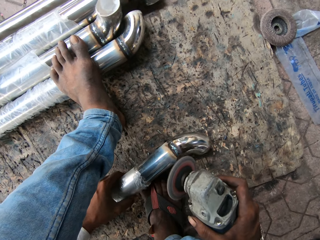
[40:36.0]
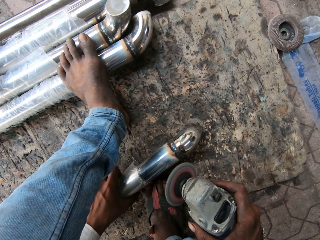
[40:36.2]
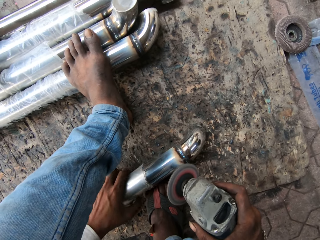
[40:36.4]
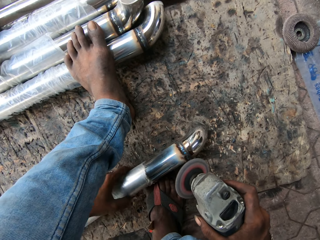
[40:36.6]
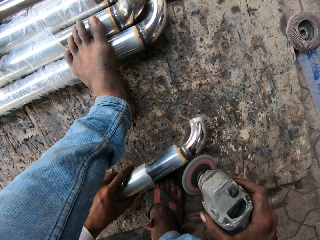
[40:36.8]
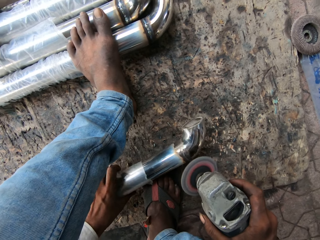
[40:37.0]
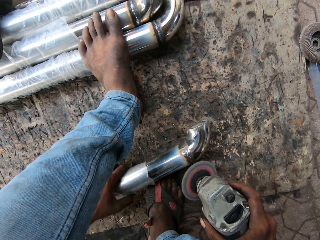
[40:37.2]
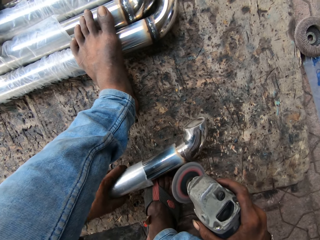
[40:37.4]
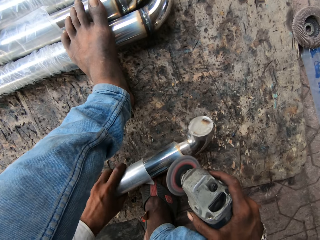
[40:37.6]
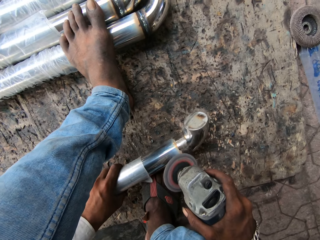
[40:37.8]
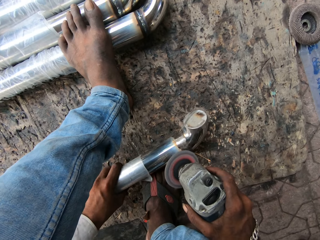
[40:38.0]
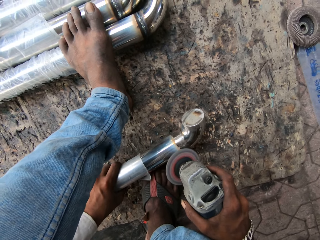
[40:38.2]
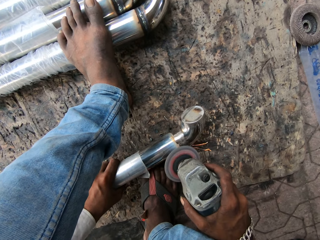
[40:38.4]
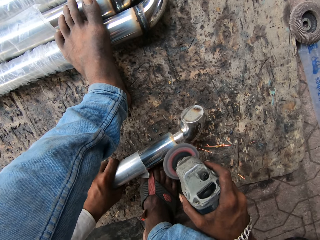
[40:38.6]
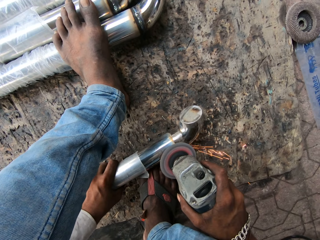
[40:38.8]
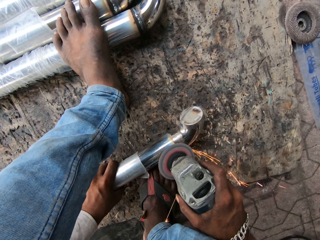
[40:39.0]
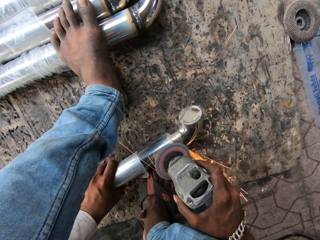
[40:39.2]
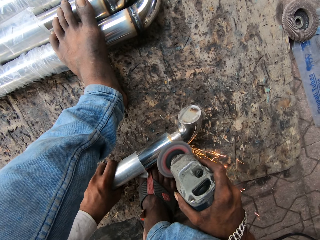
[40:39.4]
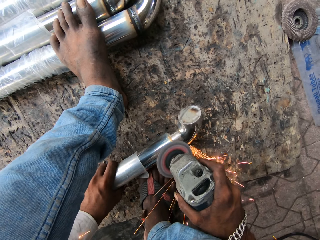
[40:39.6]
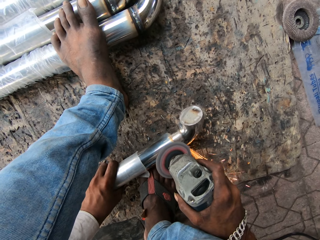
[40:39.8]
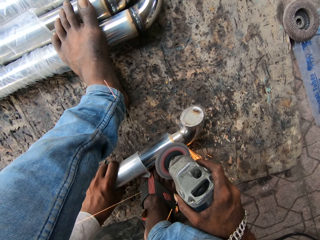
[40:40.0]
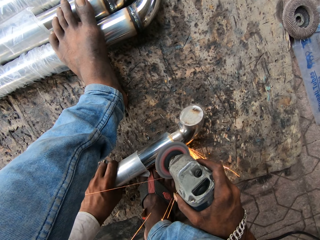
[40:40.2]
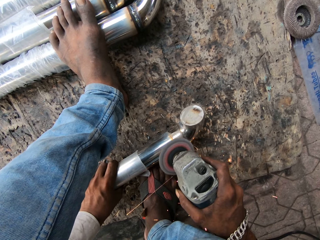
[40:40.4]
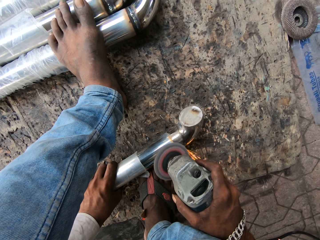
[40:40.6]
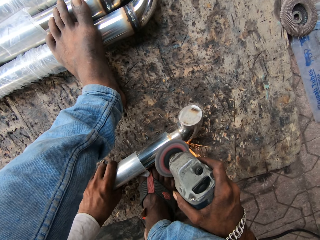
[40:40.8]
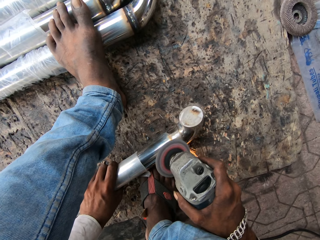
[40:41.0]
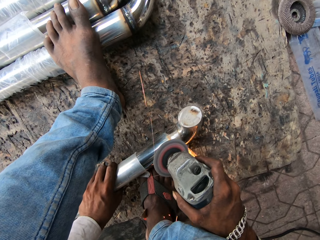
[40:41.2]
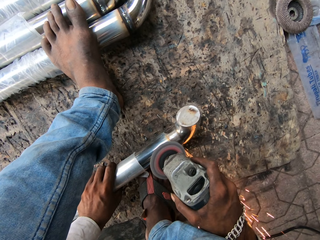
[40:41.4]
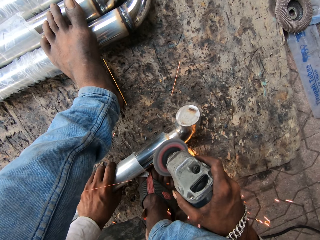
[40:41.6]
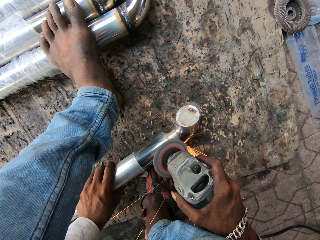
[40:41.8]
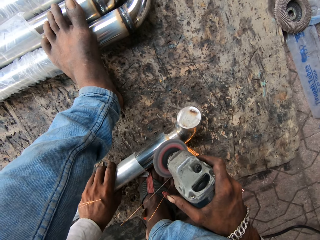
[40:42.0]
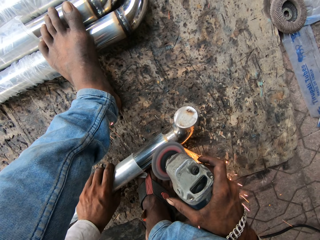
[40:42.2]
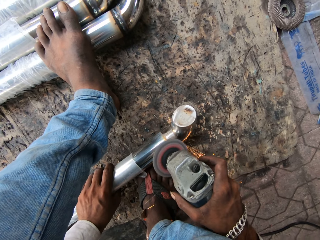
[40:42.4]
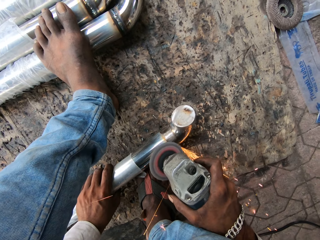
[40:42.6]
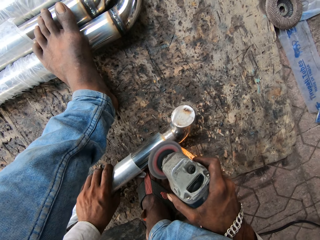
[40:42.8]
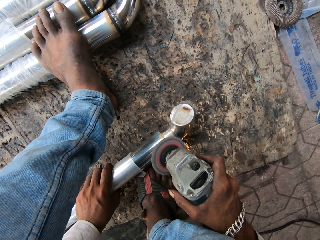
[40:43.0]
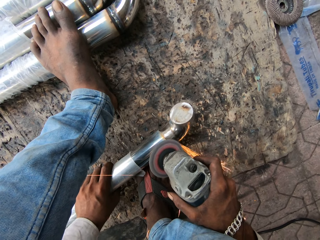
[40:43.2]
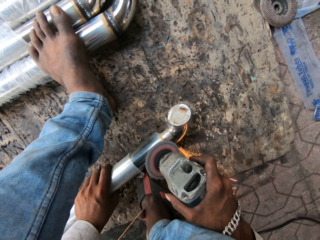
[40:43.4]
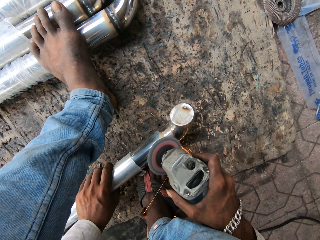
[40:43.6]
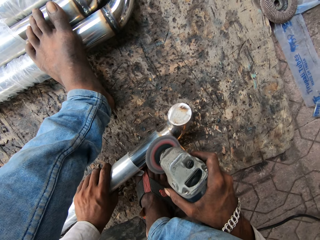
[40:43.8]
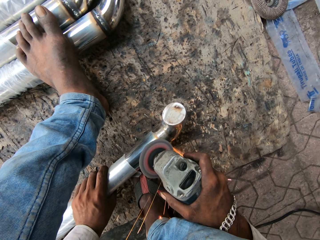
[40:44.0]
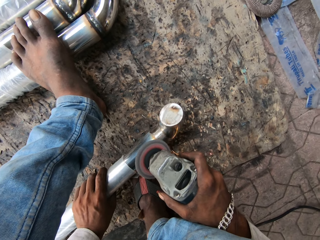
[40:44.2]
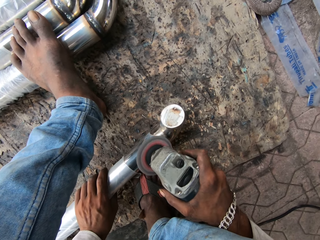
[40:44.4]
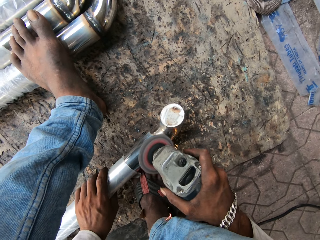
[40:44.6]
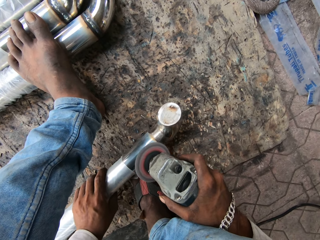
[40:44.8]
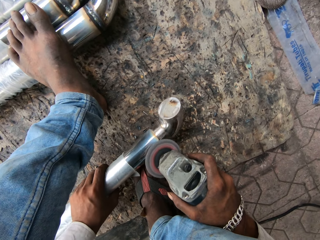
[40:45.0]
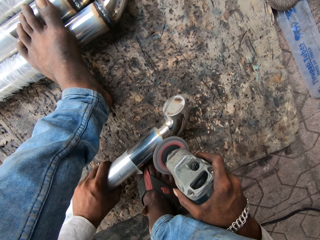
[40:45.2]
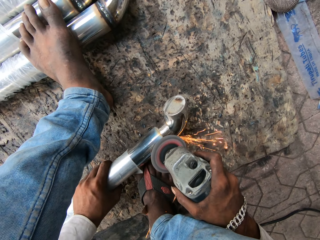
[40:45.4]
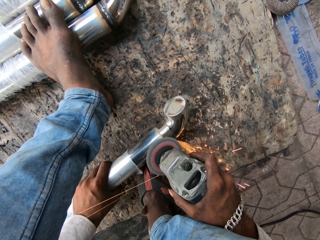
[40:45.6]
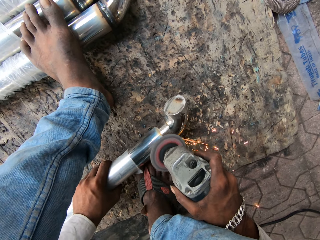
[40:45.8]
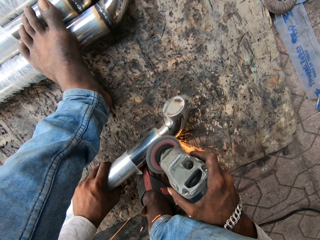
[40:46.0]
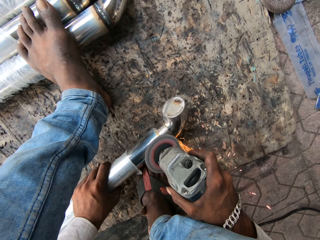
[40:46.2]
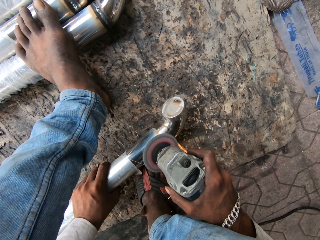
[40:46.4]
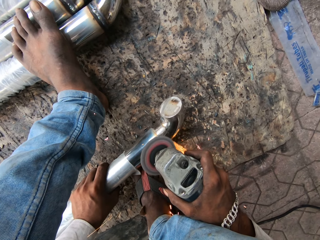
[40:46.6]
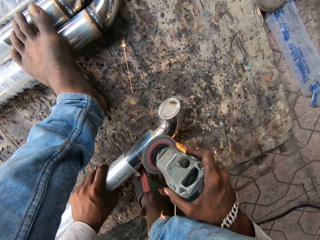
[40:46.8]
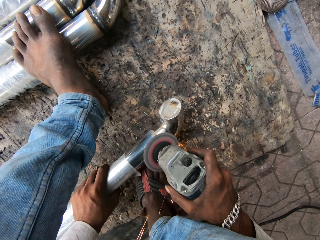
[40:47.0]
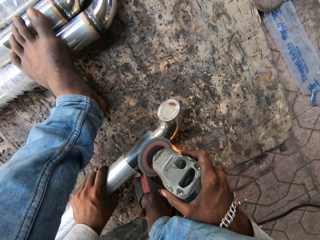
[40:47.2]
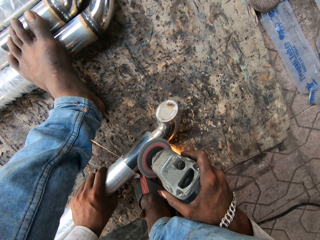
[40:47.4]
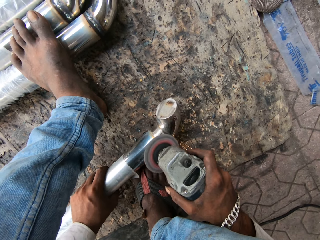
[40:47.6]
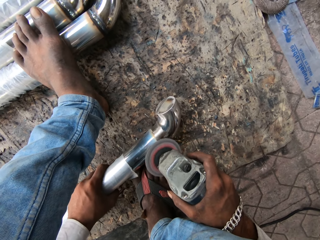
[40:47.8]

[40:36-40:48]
The camera wearer rotates the metal on the ground and grinds the metal.

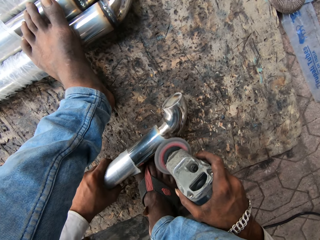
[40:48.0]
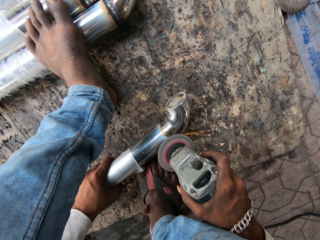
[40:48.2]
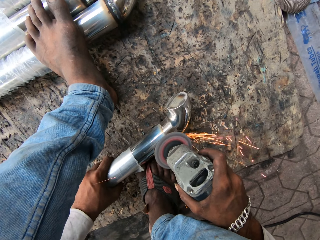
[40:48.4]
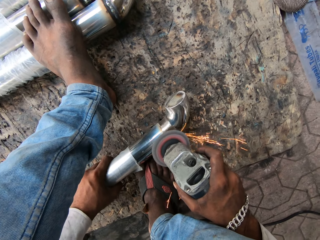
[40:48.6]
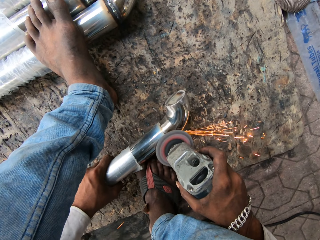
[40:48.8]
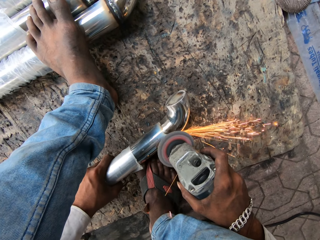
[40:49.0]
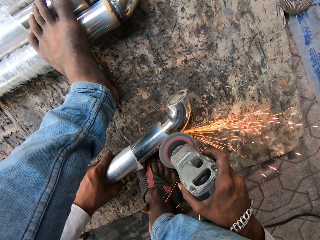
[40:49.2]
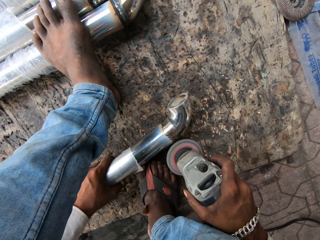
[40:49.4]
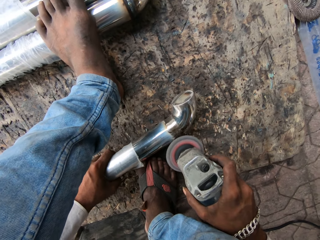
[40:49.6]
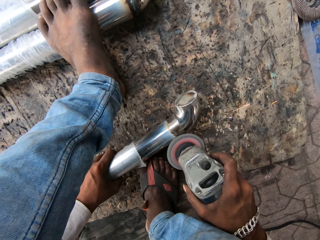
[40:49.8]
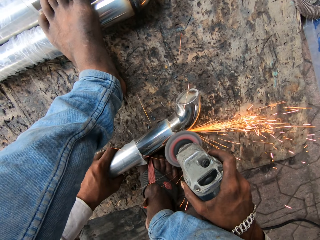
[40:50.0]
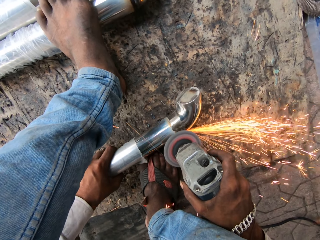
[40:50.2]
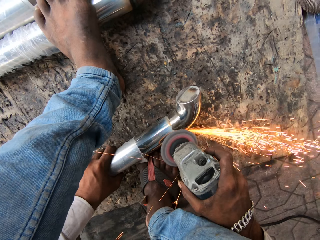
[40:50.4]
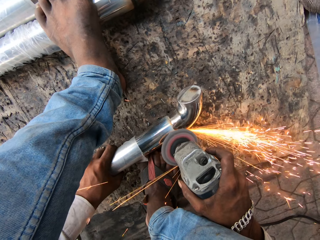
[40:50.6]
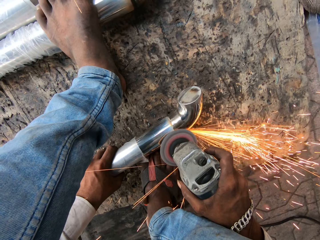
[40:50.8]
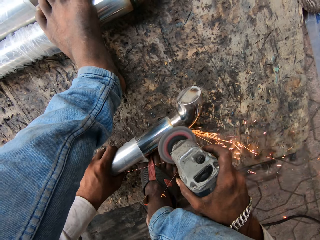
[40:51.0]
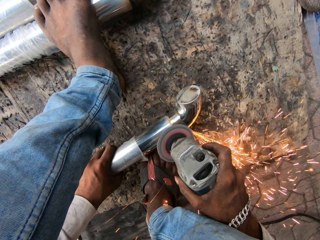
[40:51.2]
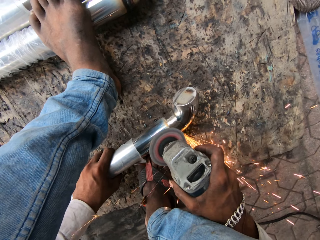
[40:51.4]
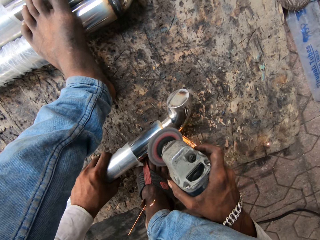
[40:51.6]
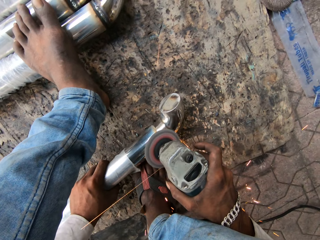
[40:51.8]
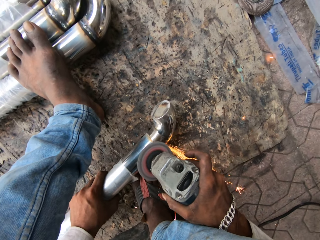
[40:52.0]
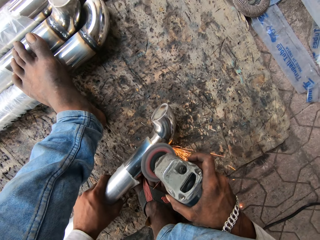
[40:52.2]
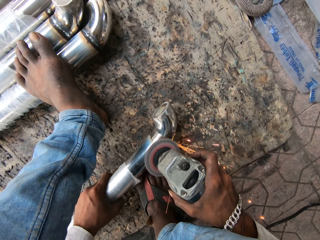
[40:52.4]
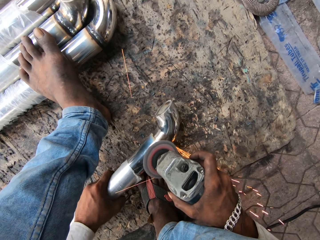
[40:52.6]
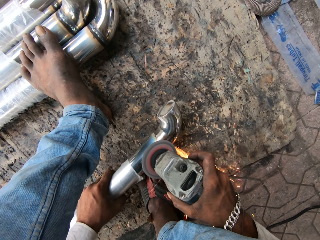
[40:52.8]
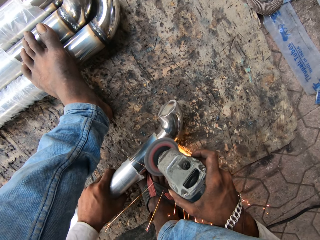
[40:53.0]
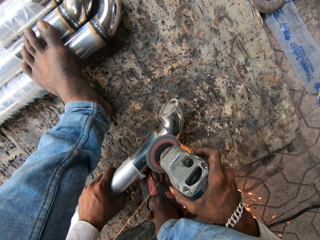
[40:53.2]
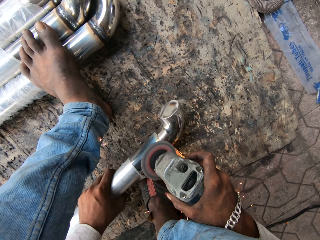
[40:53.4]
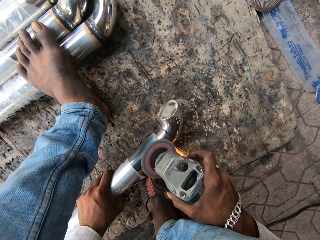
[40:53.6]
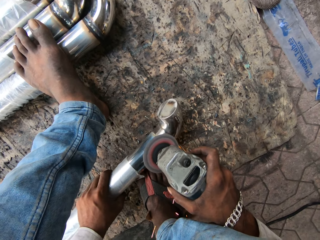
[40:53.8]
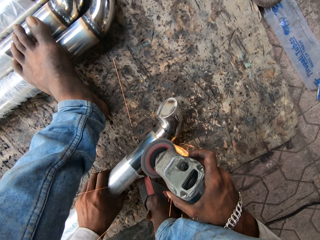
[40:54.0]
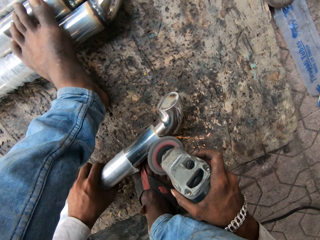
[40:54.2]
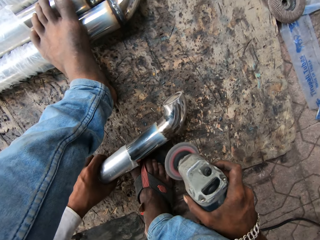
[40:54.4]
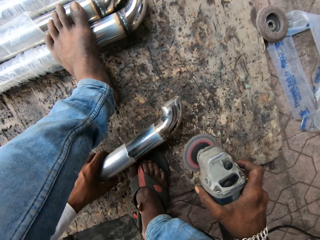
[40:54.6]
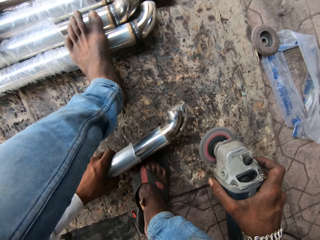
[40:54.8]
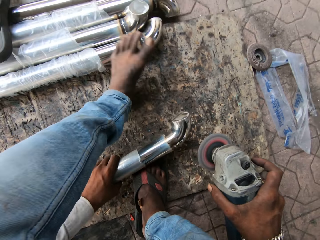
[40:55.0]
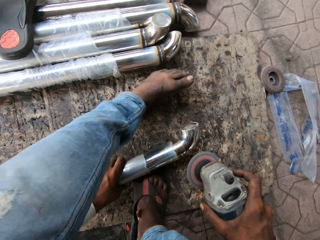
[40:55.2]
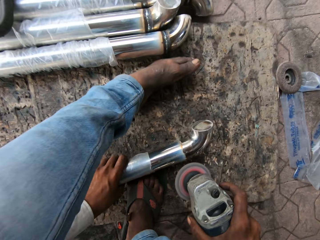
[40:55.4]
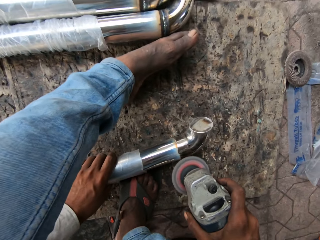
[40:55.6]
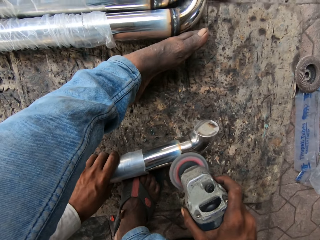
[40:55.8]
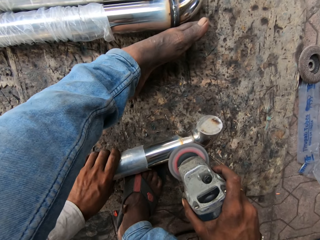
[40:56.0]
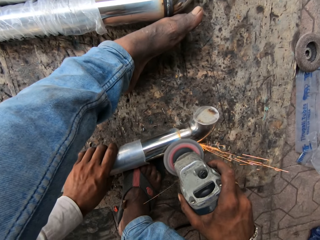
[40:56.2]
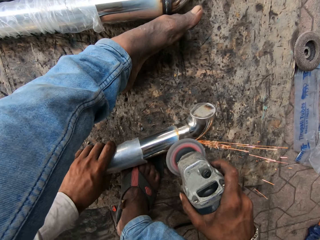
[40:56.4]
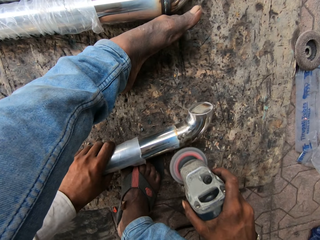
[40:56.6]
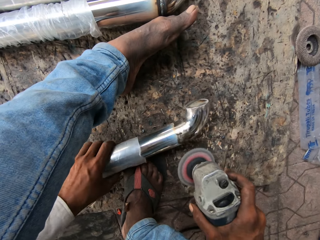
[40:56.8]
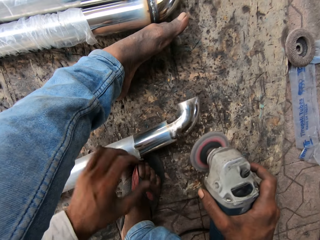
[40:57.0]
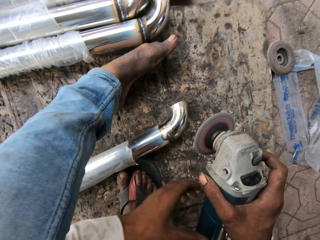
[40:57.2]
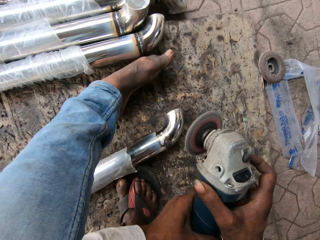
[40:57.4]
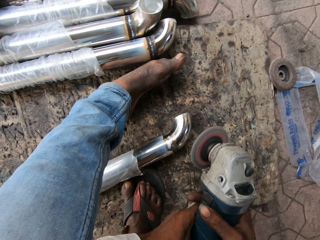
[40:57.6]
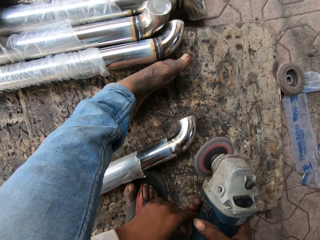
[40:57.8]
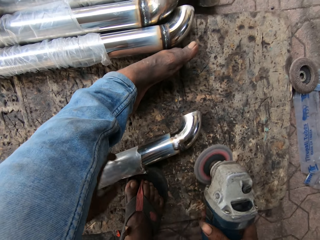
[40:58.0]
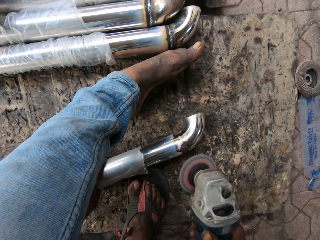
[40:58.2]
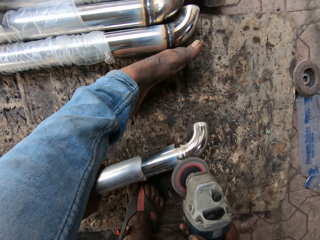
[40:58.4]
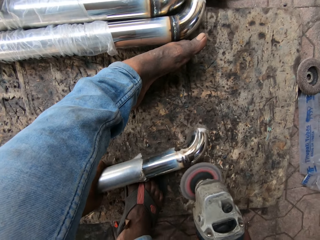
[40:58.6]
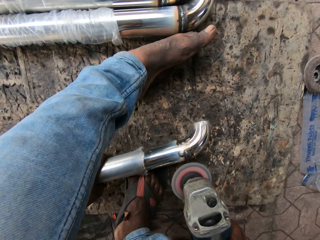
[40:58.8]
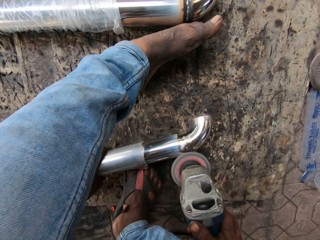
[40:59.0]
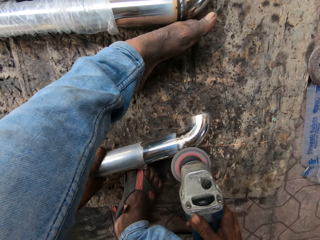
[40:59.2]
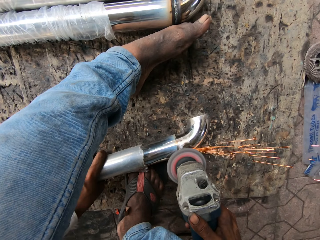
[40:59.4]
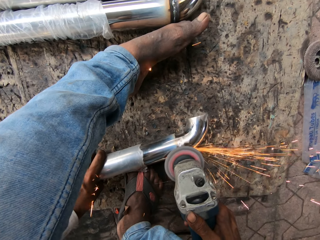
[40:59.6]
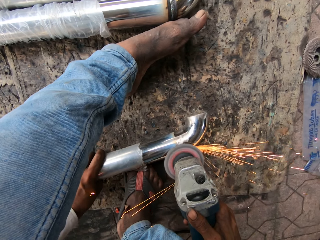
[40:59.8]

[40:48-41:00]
The camera wearer holds up the grinder. They adjust the grinder properly in the hand. They hold the metal rod with the left hand. They grind the metal rod with the grinder.
